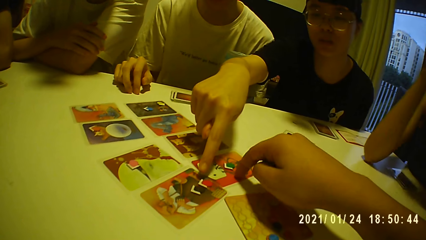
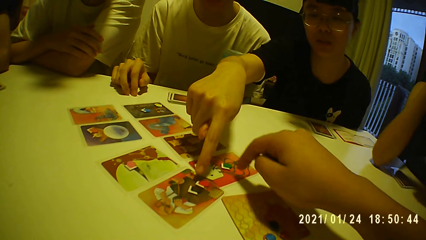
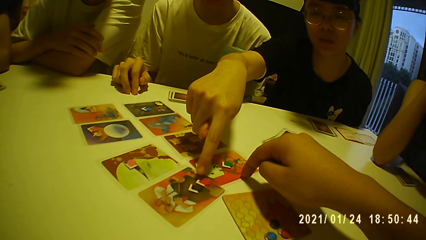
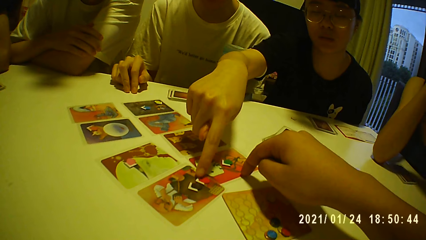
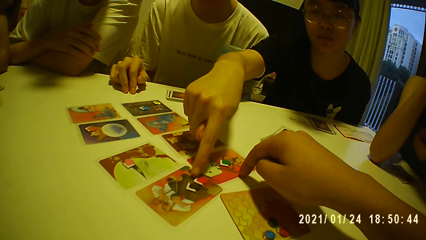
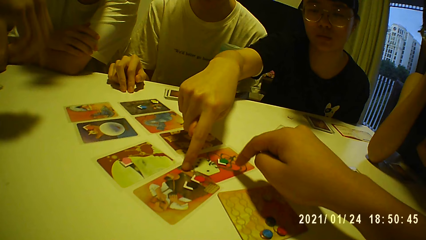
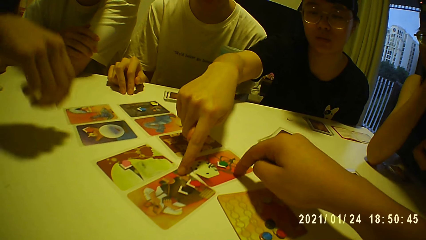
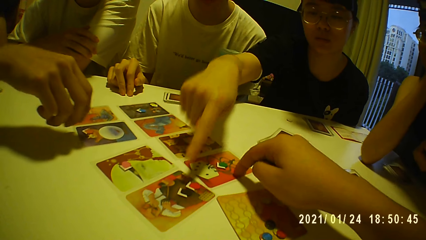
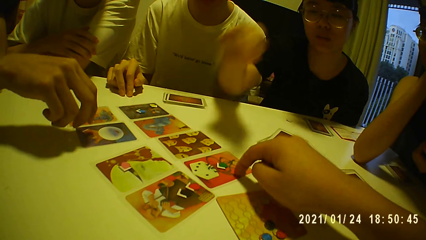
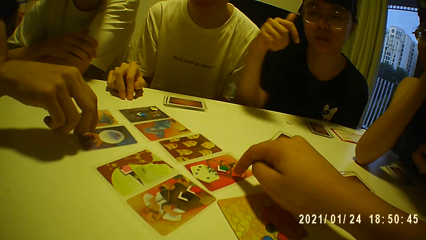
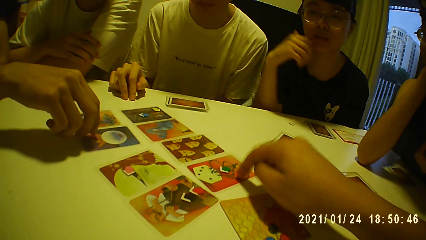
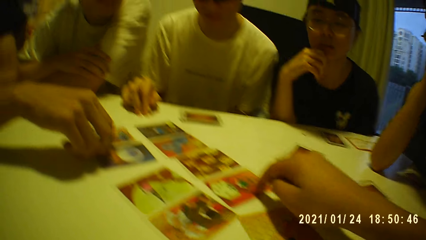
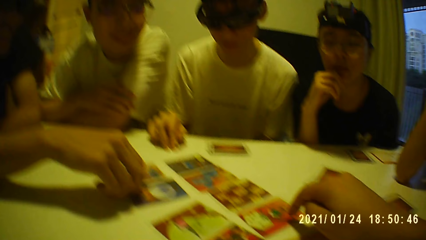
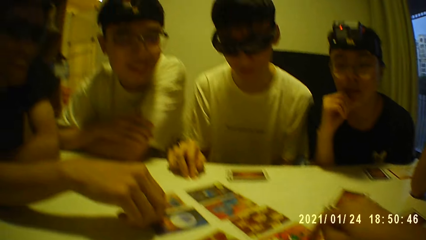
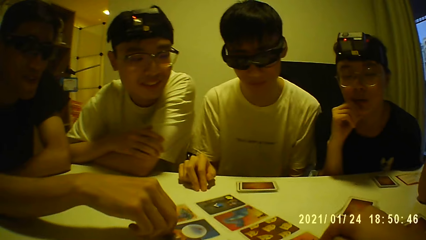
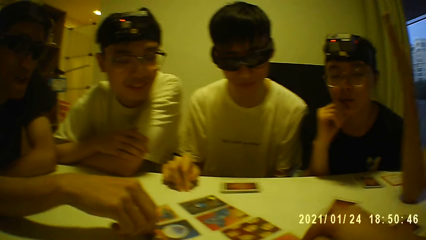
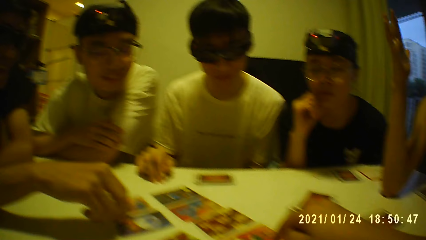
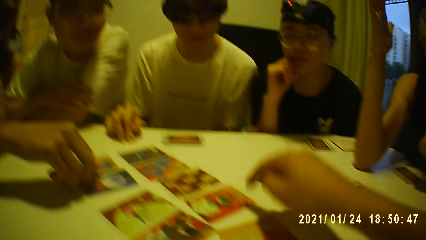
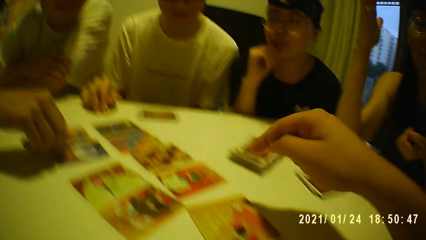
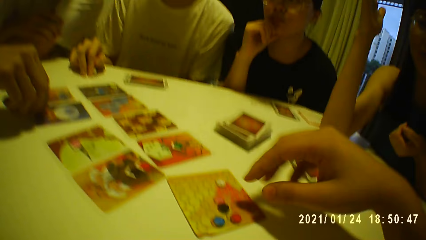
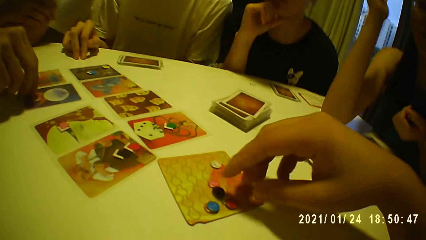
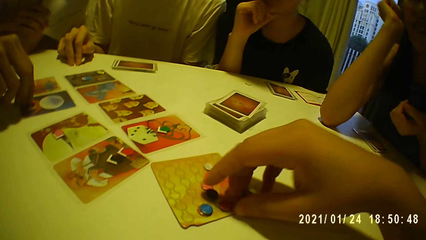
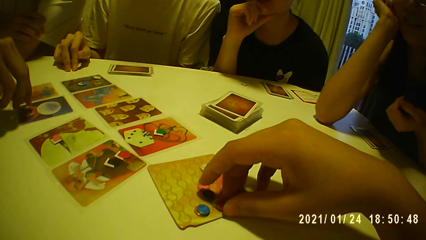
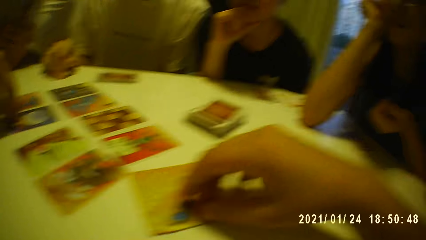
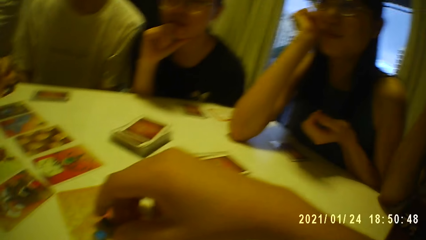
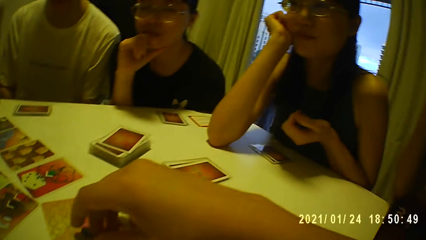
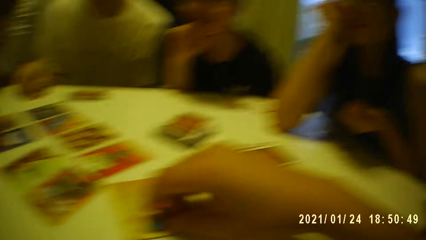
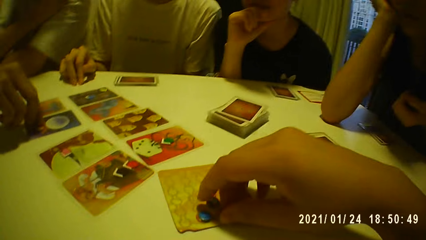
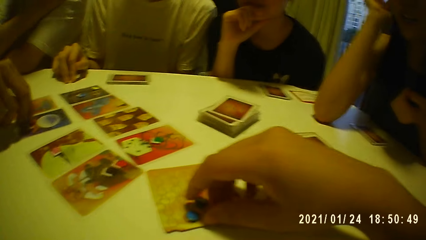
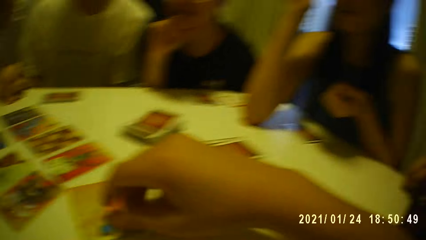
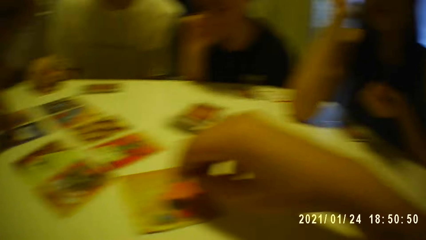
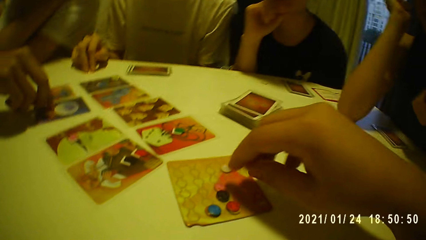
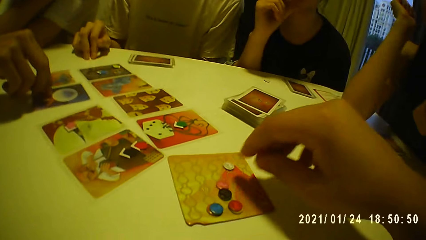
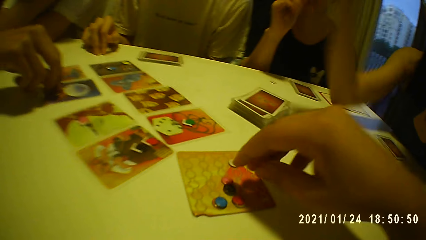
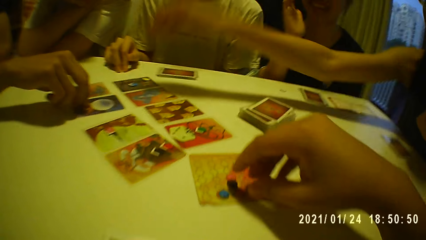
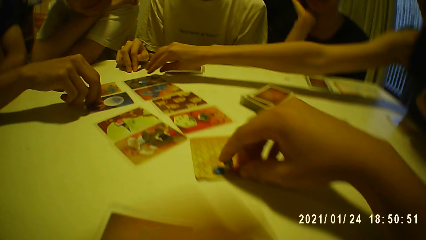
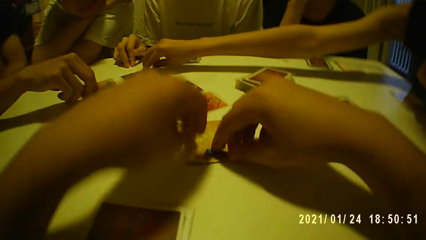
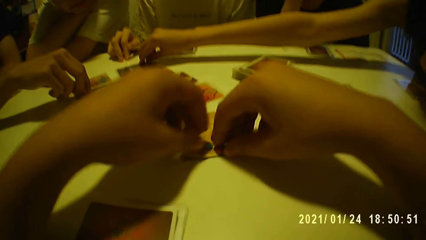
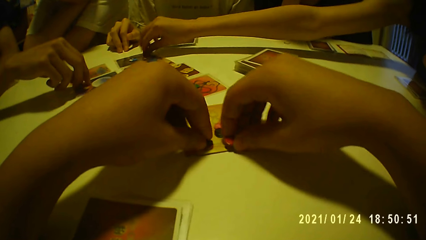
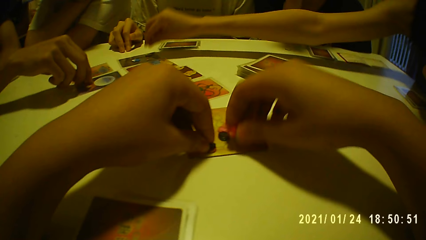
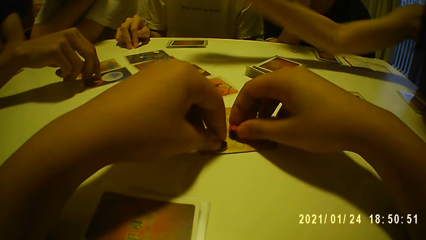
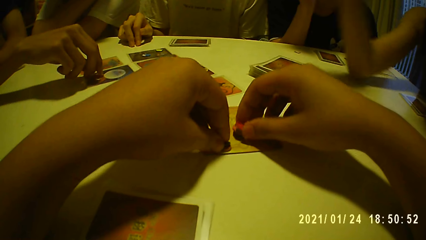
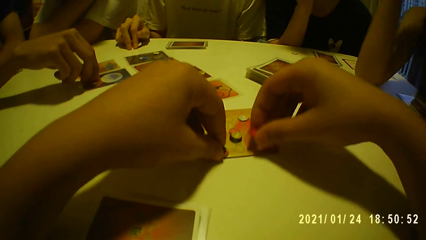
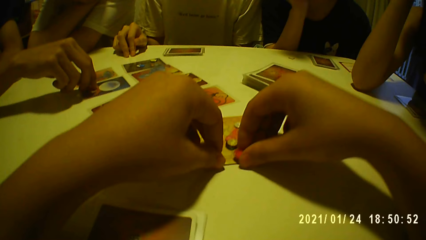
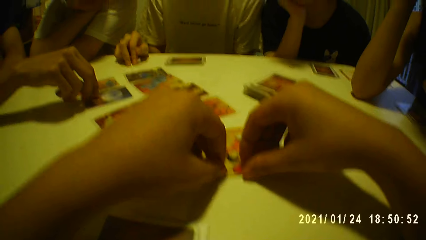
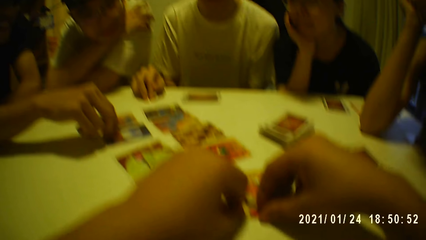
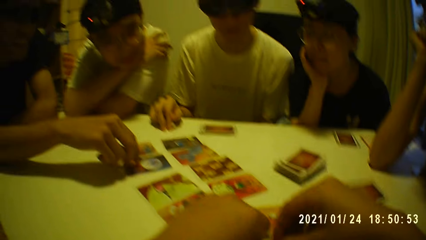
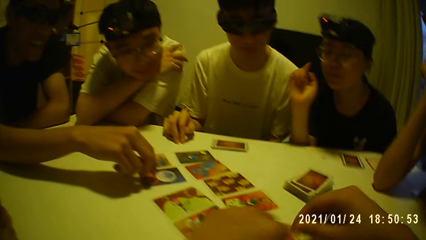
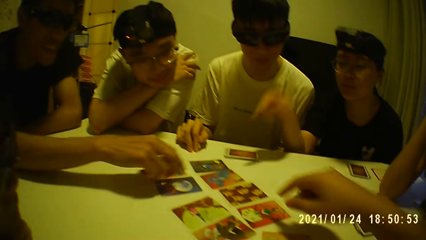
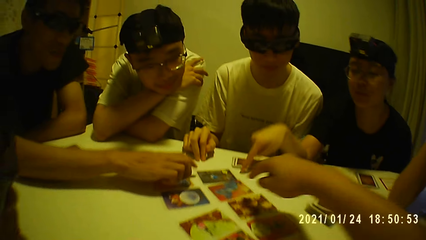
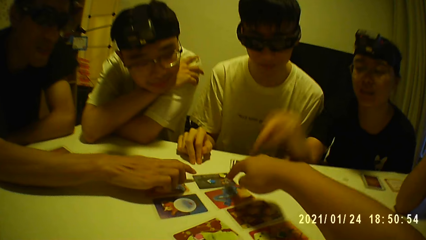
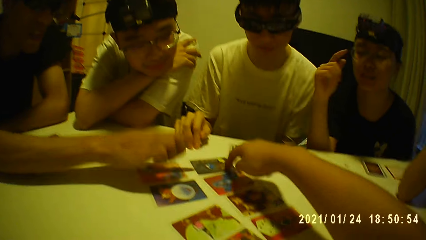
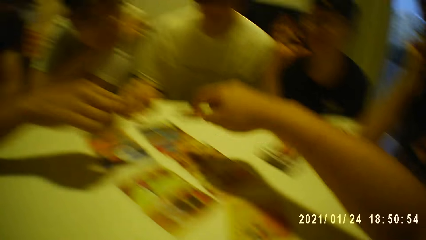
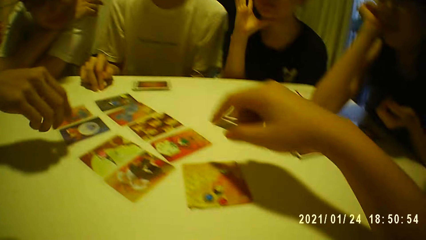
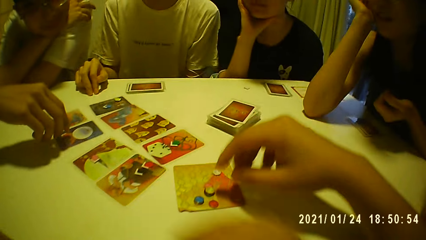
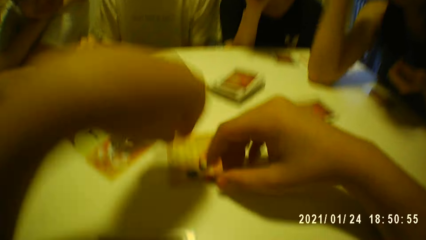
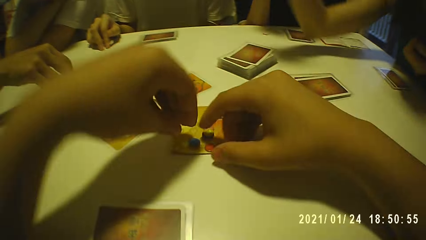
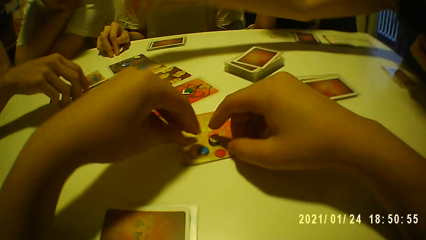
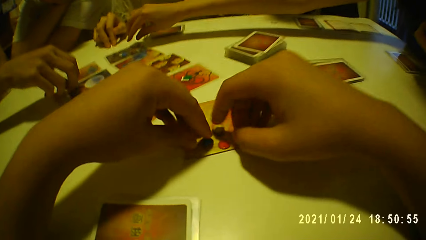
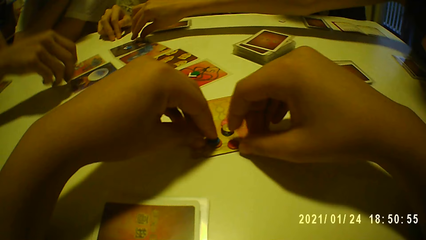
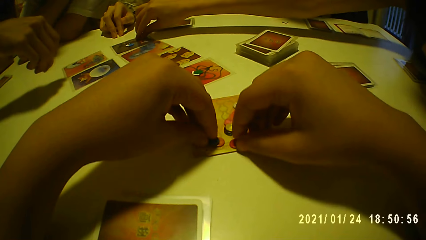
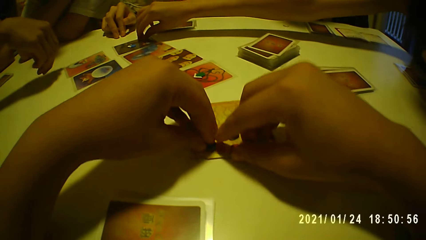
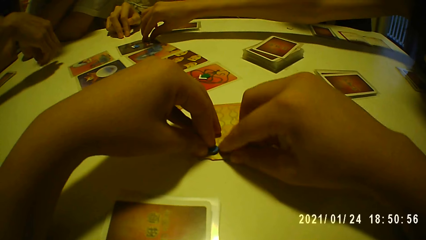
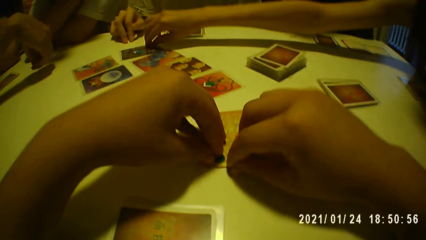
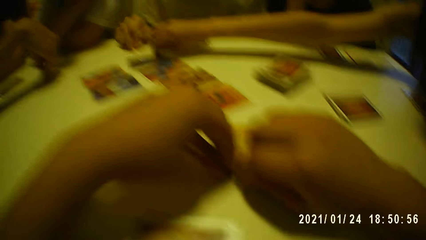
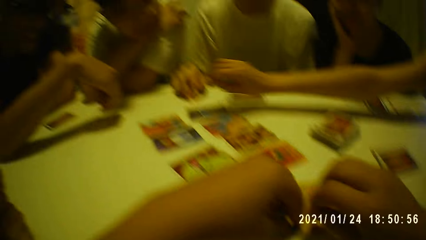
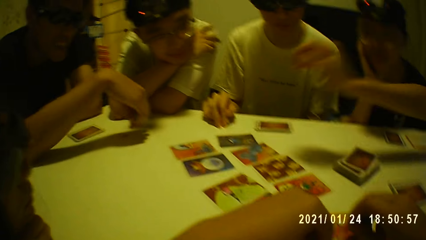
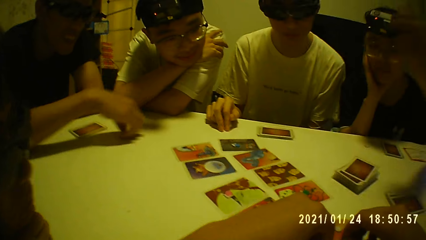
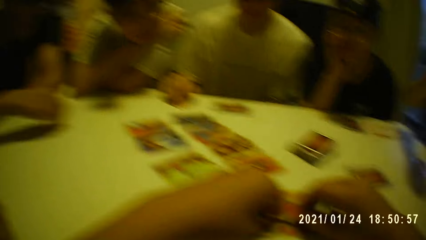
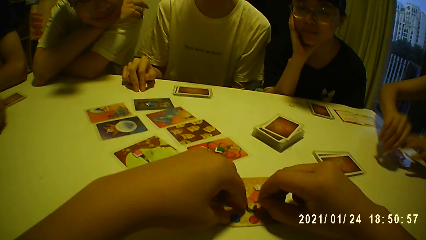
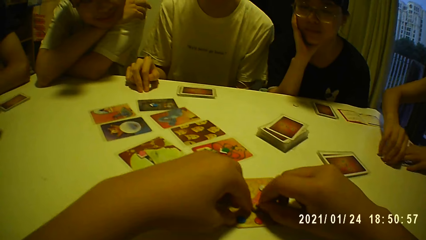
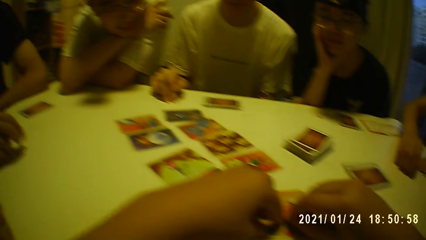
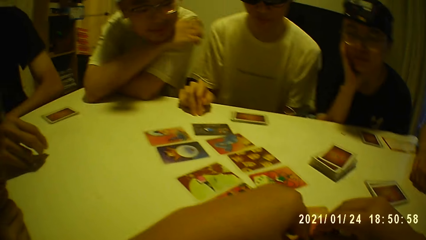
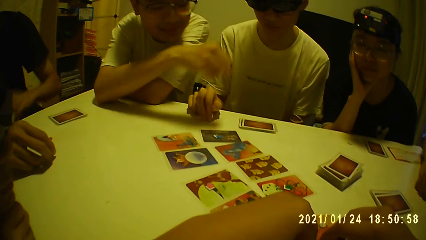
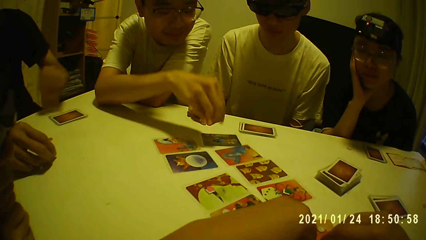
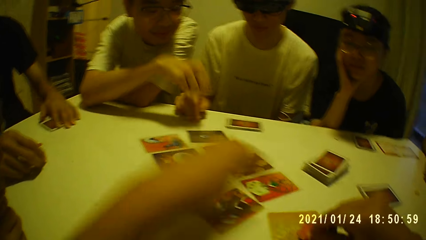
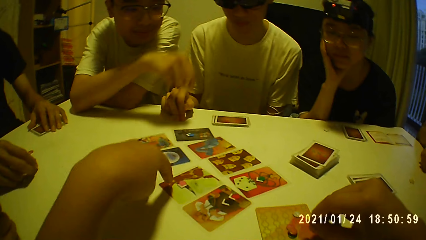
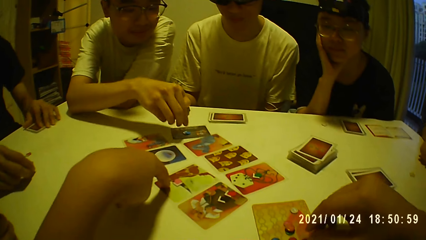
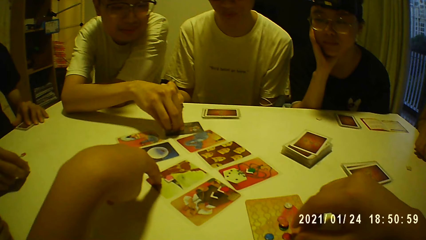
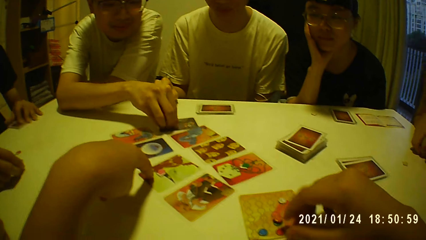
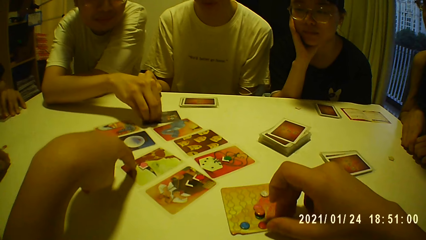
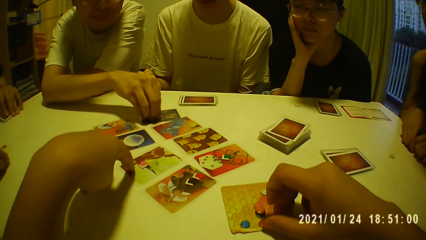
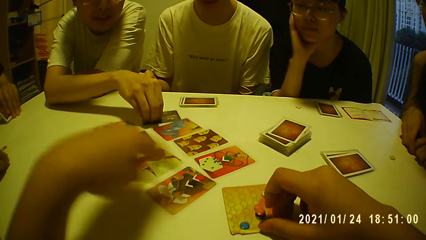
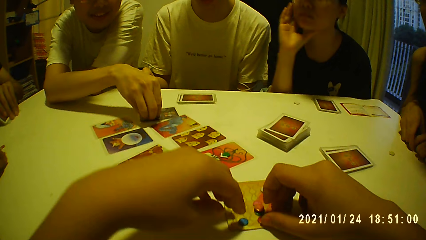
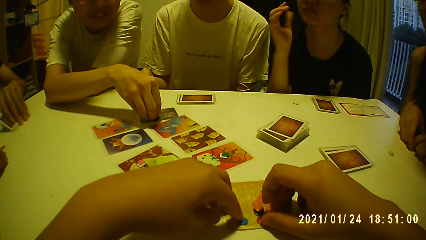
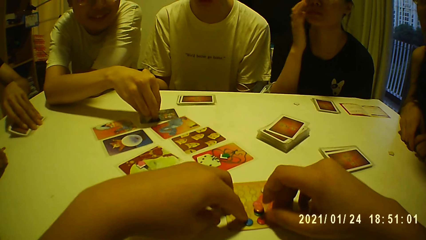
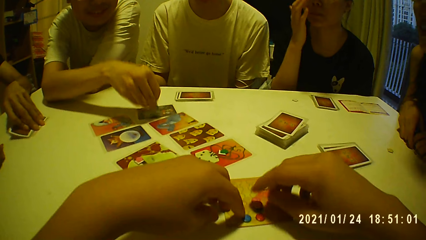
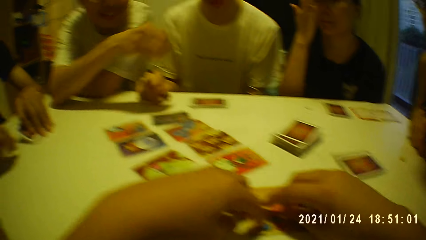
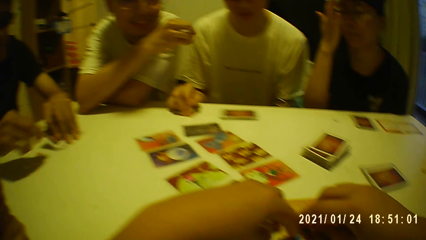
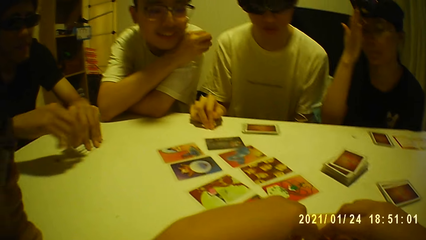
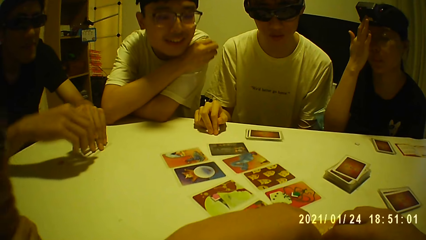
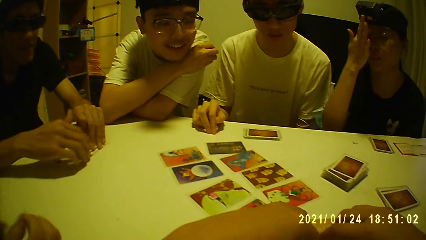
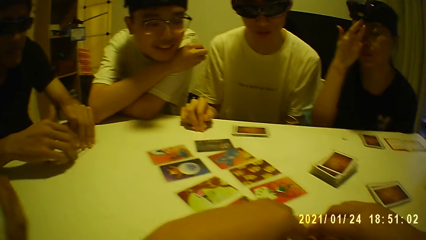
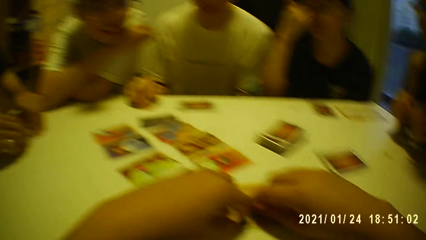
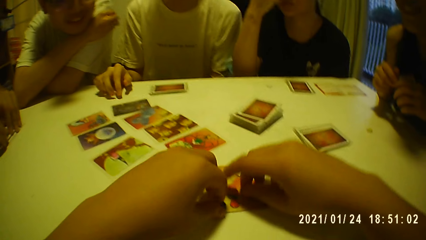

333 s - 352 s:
The camera wearer touches a card on the table with his right hand. A person points at the card on the table. A woman touches the token on the card with her right hand. Another woman moves the card with her right hand. A man touches the token on the card with his right hand. Another person touches the card on the table. The camera wearer looks at the first person and two other persons. He touches the tokens on the table with his right hand. He touches the card on the table. The second woman moves the token on the card with her right hand. A third person picks something from the table. The camera wearer picks the token from the card with his right hand and touches the tokens on the table with his left hand. He picks the token from the card with his right hand. He places the tokens on the card with his right hand. He arranges something on the card. The man touches the card with his right hand. The first woman points her right hand to the card on the table. The first person and the second person point at the card on the table. The camera wearer points at the card on the table. He touches the card on the table with his right hand. He arranges something on the table. He picks the token from the card with his right hand and touches the tokens on the card with his right hand. The second woman picks the token from the card with her right hand. The first person picks something from the table. A fourth person points at the card on the table. The man moves the cards on the table with his left hand. The camera wearer touches the card on the table with his left hand. Another man picks the token from the card with his right hand. The camera wearer moves the tokens on the card with his right hand.
